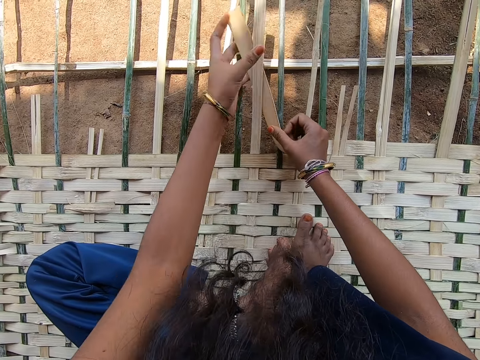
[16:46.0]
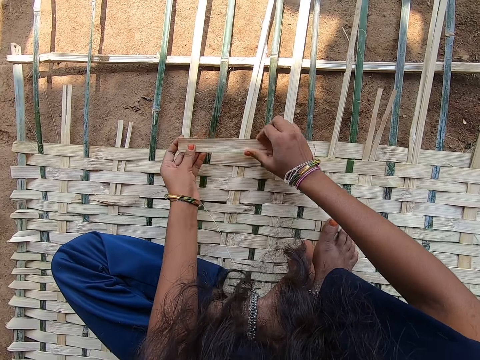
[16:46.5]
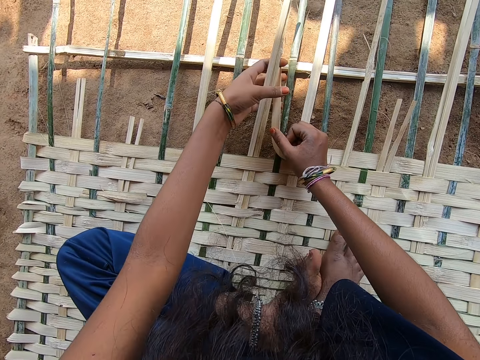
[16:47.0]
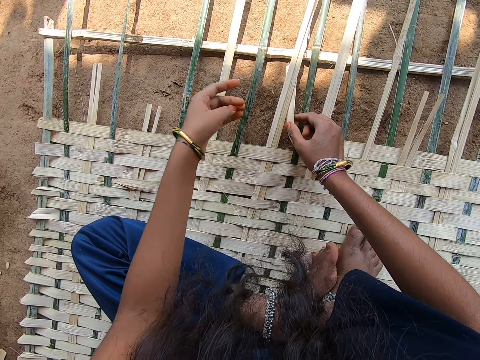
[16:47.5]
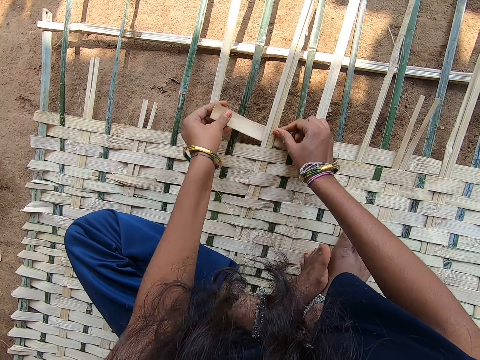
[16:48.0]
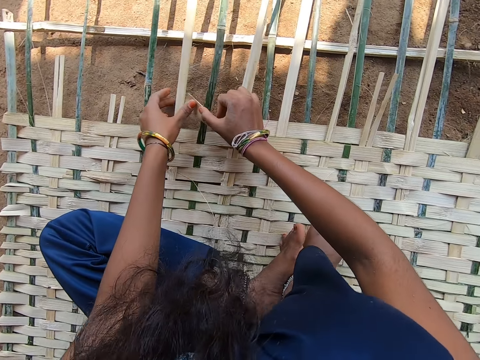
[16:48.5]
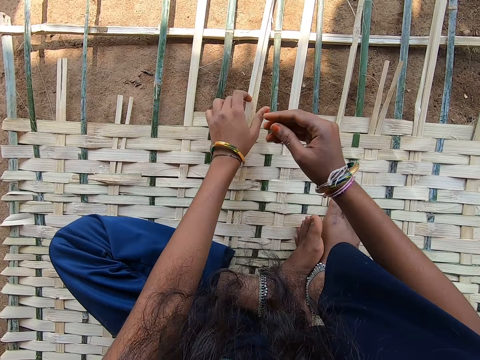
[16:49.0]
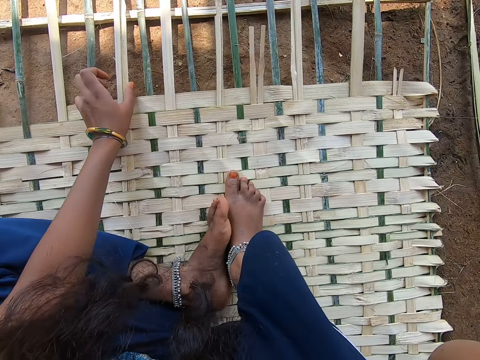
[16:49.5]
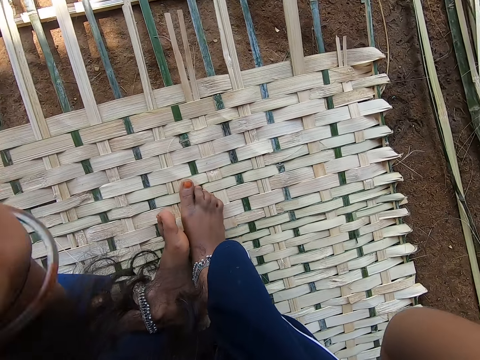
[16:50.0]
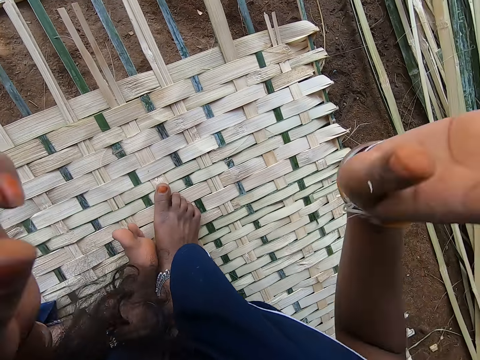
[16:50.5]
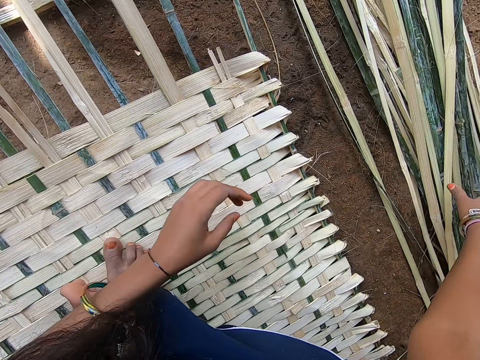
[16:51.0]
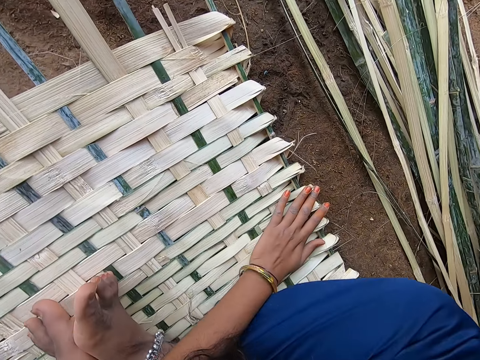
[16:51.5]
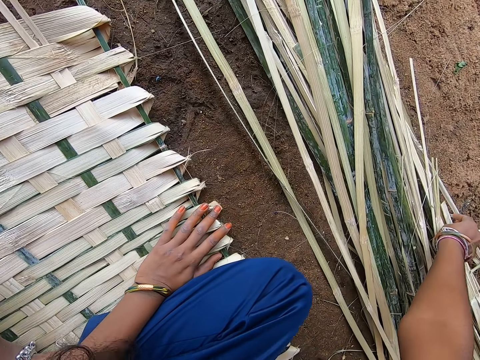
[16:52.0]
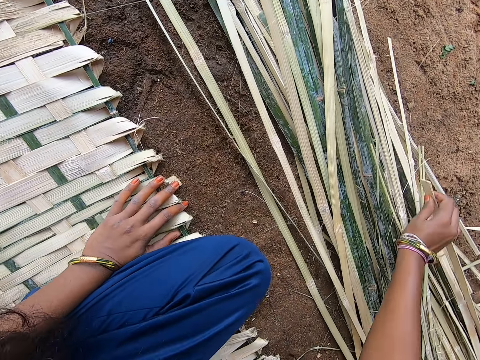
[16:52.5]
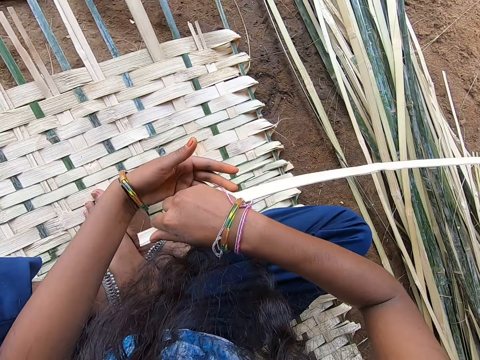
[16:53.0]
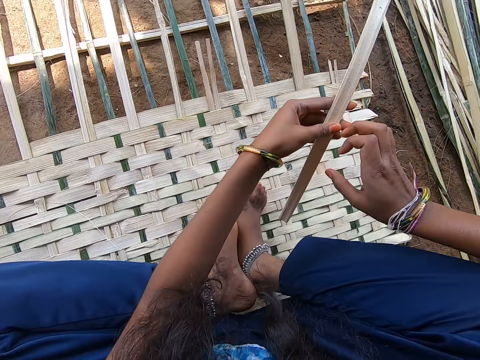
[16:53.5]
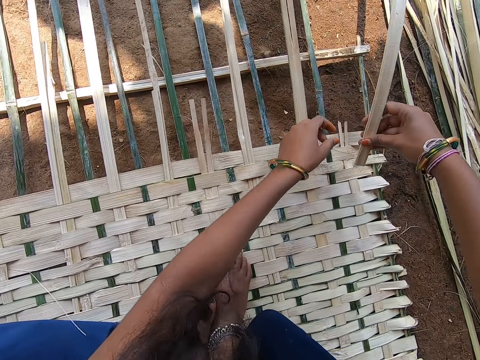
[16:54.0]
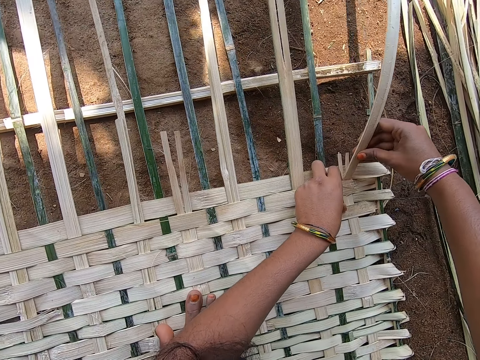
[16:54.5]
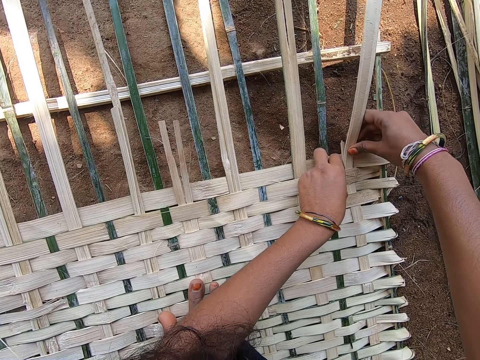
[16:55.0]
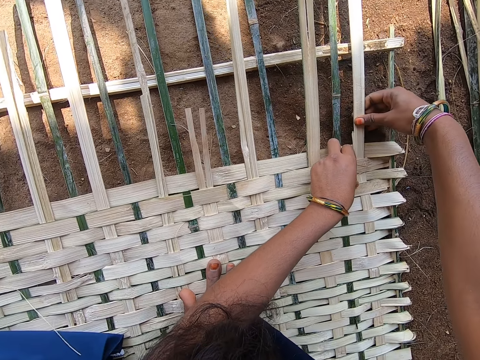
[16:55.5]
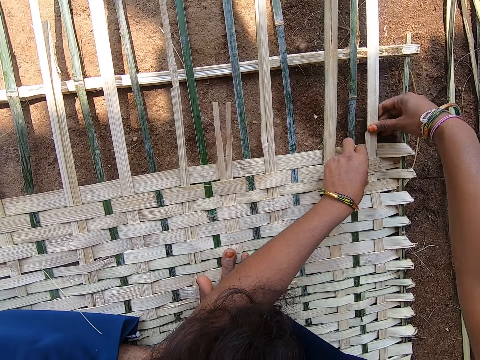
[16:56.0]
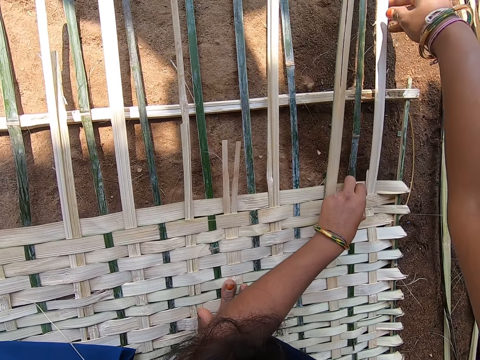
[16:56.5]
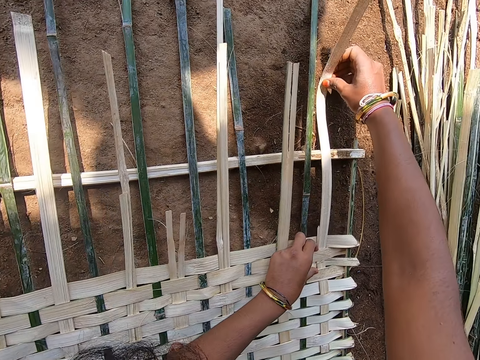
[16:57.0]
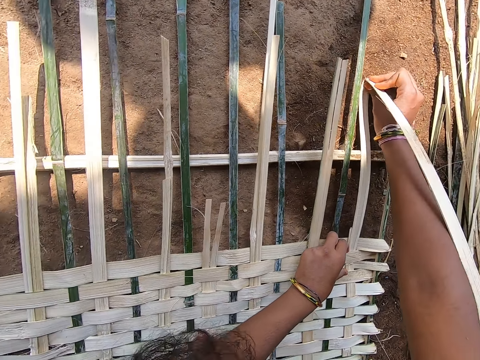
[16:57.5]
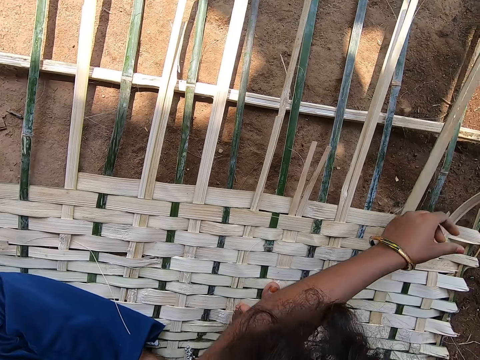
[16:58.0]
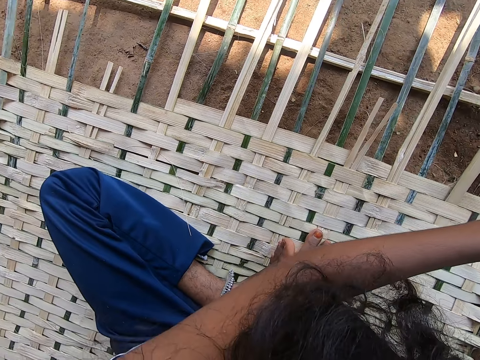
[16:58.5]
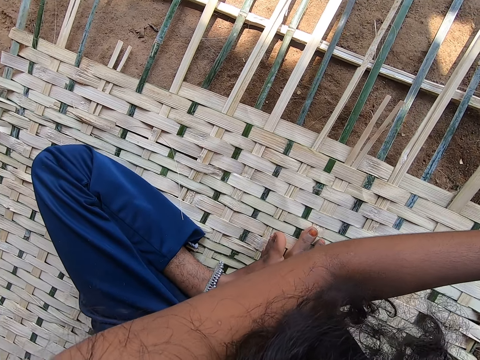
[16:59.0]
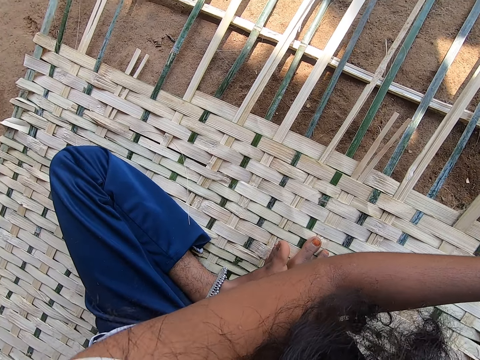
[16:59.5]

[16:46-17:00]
The camera wearer adjusts the camera. They grab a reed on the ground. They insert the reed in something. They fix the reed. They bend the reed. They do something.

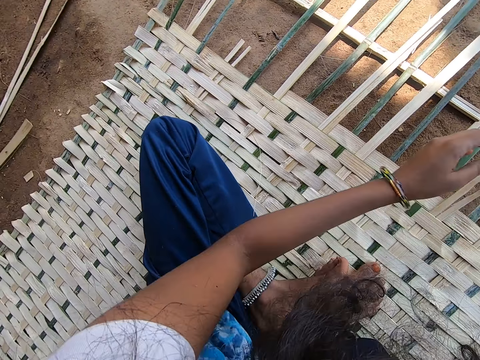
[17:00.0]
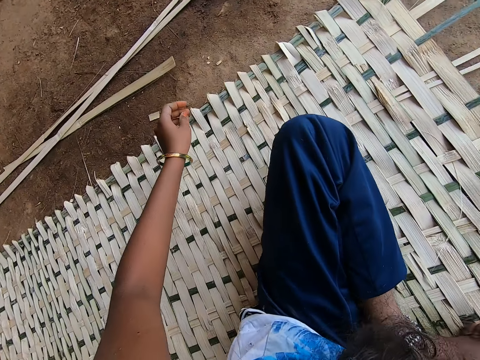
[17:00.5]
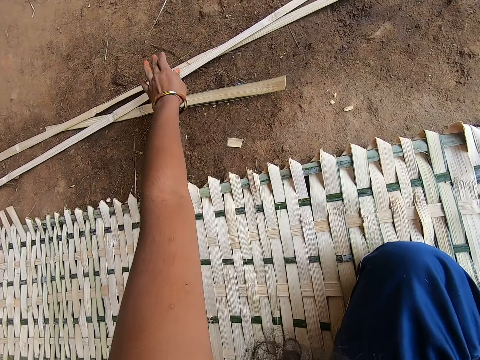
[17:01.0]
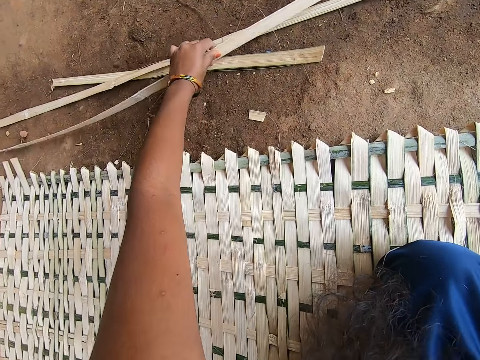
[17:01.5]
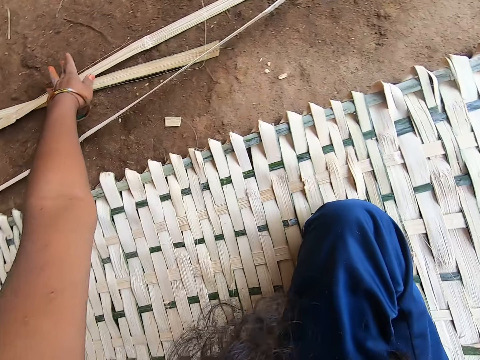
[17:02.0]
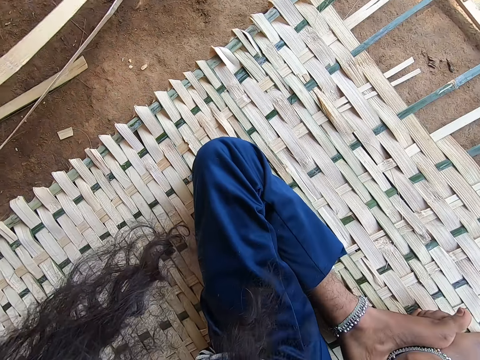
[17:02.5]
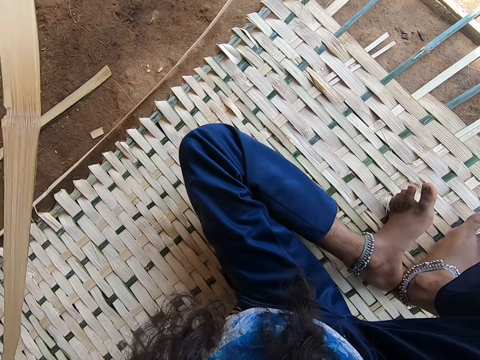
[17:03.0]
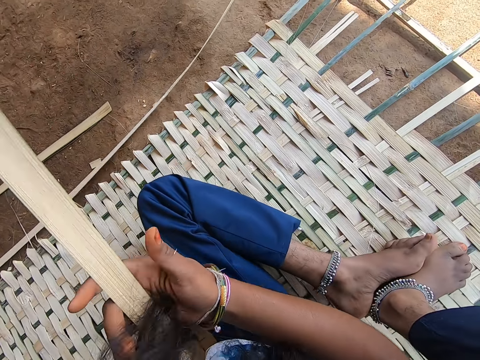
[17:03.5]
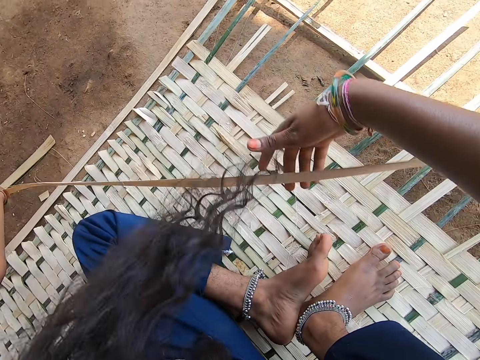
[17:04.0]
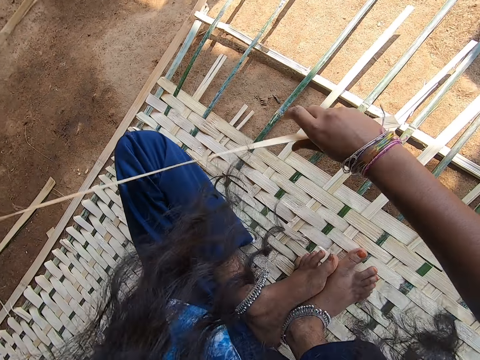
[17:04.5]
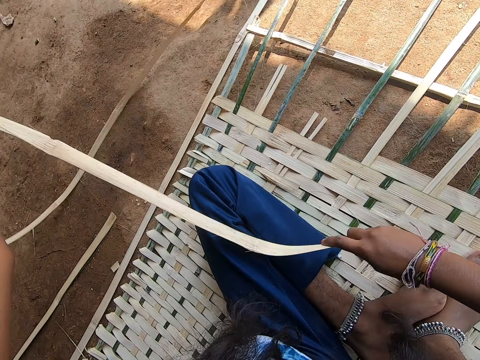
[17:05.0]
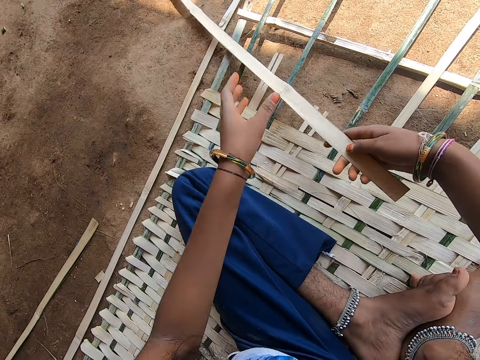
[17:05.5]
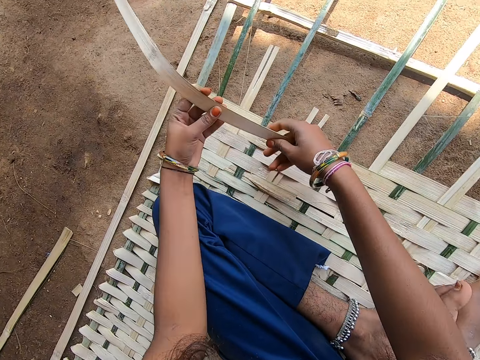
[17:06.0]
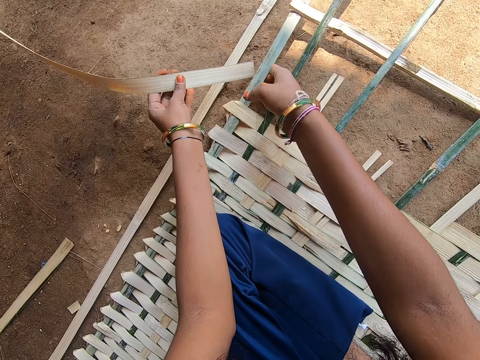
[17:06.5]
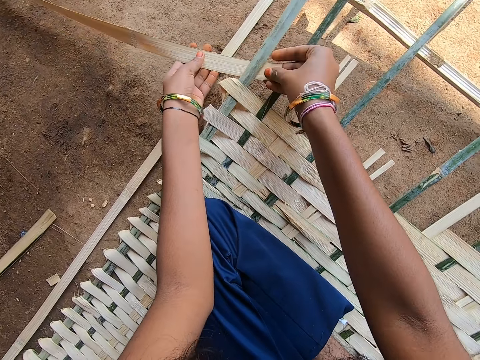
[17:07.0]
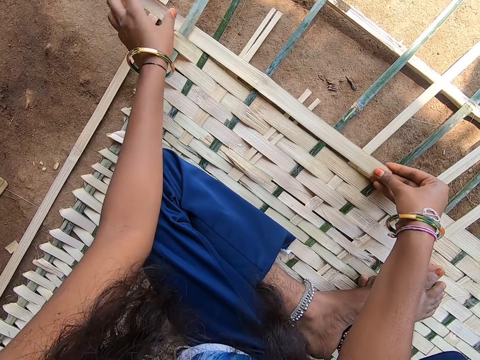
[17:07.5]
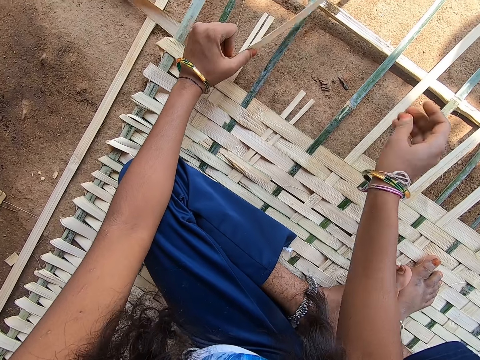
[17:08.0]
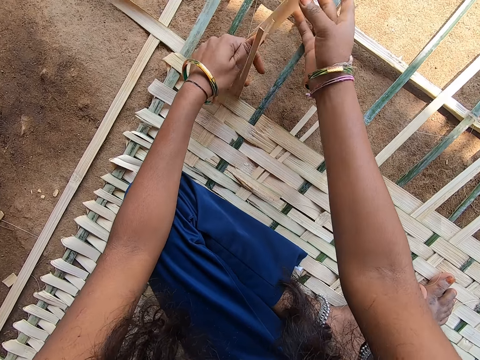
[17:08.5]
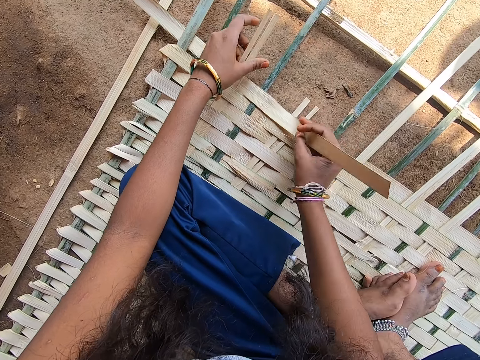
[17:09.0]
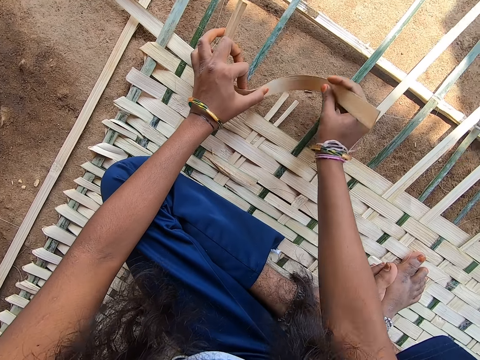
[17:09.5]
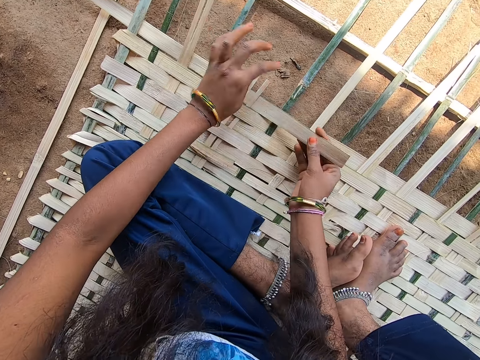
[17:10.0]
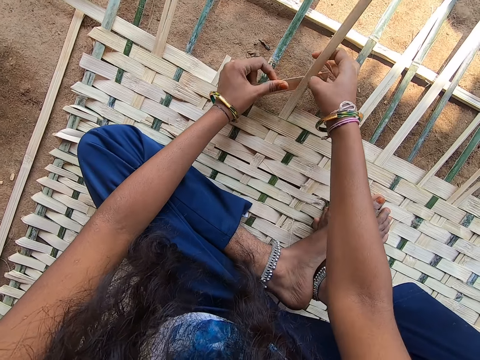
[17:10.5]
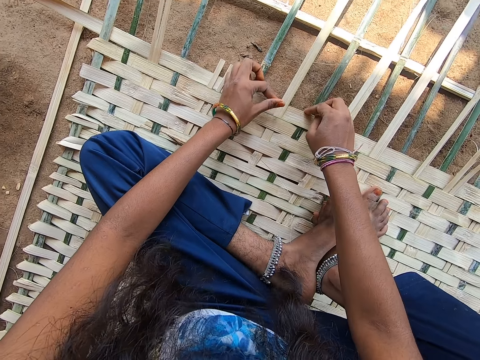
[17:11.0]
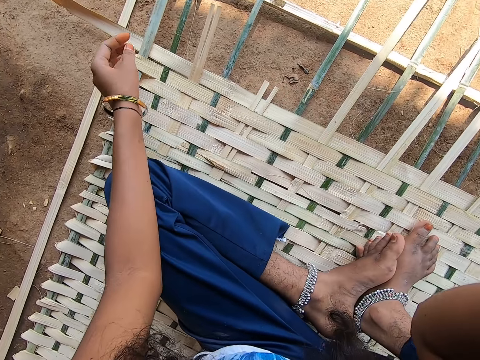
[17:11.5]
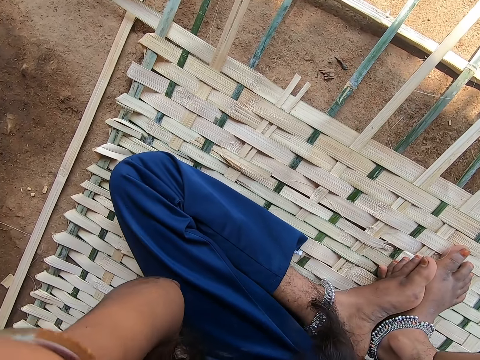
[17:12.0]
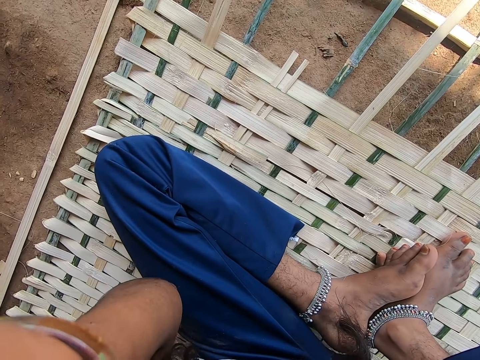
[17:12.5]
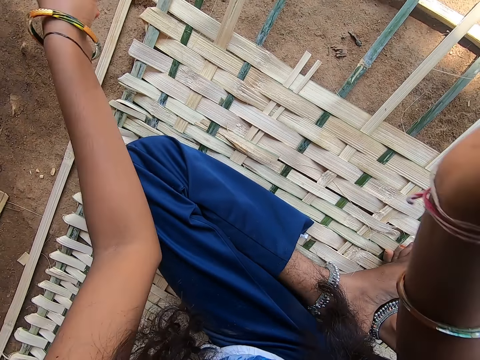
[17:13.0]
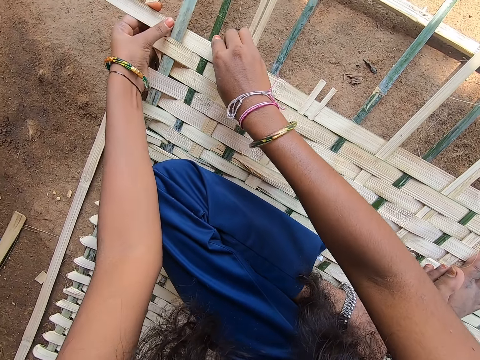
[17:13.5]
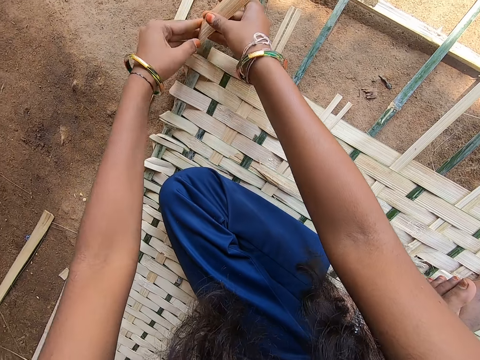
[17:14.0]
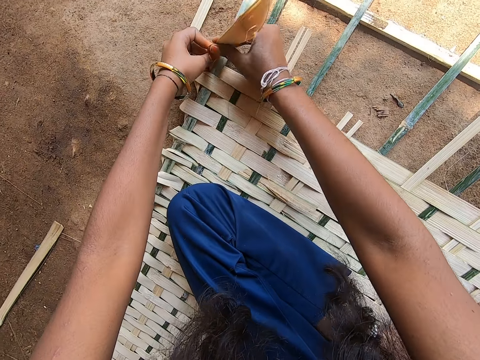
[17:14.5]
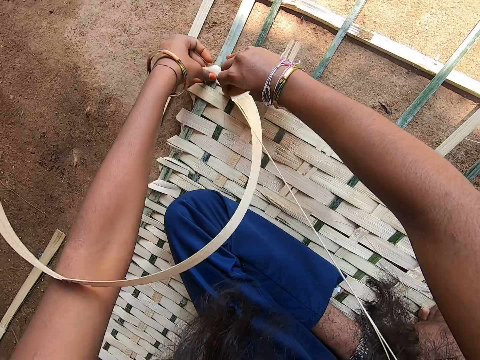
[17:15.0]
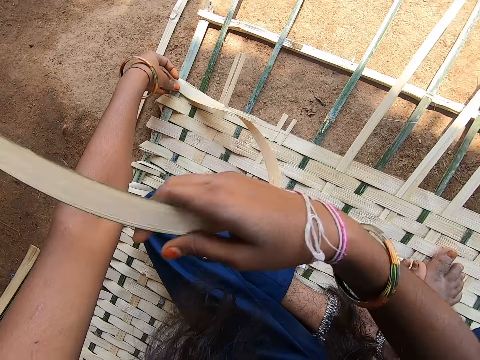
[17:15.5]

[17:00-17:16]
The camera wearer moves the reed aside. He grabs a reed on the ground. He holds the reed. He weaves something with reeds. He fixes the reed. He lifts up his hand. He adjusts the camera. He puts down his hand. He weaves something with reeds. He folds the reed.
